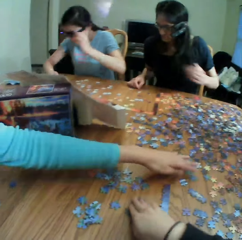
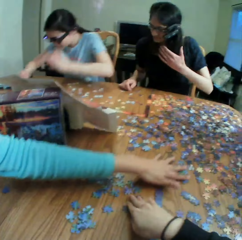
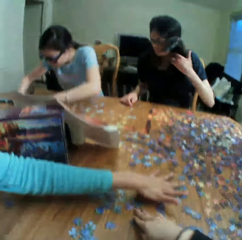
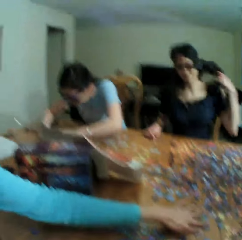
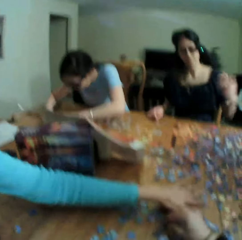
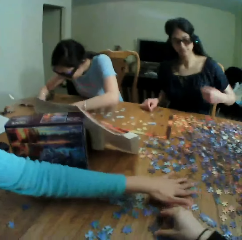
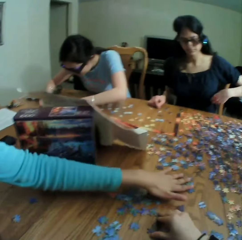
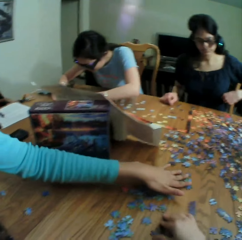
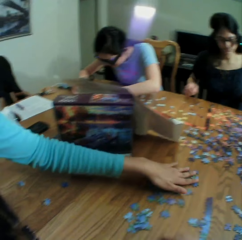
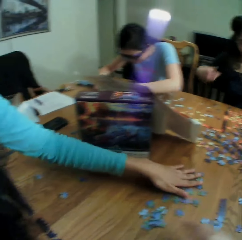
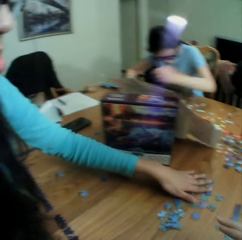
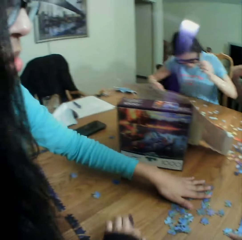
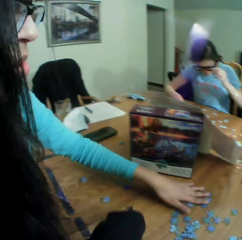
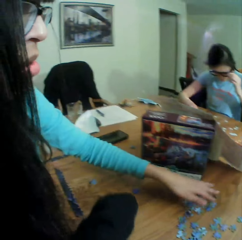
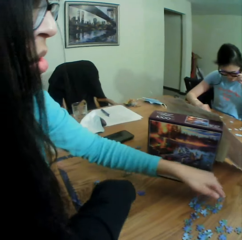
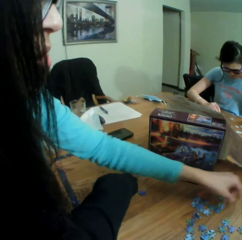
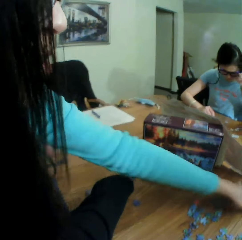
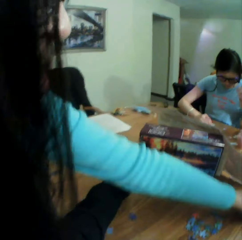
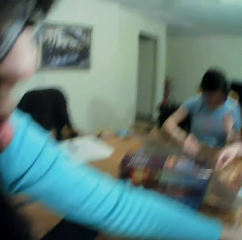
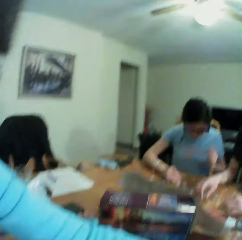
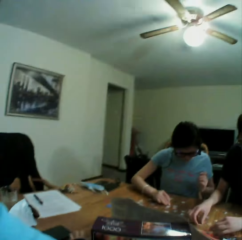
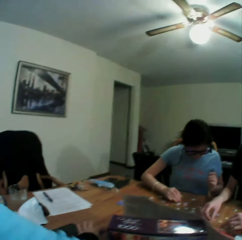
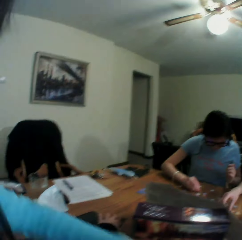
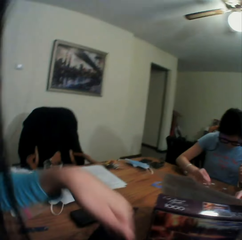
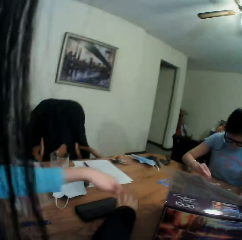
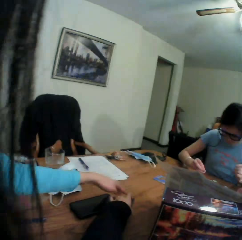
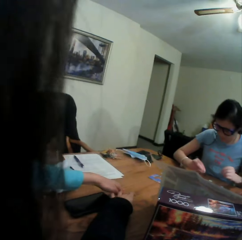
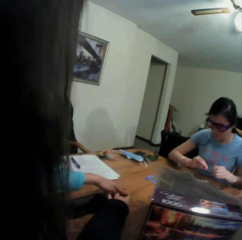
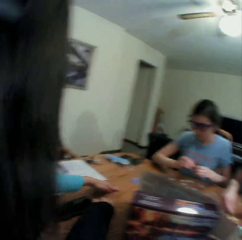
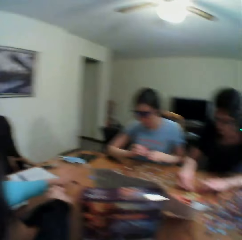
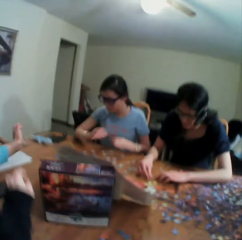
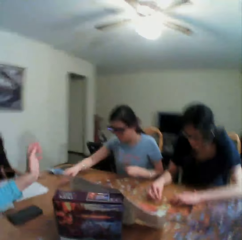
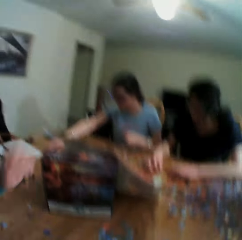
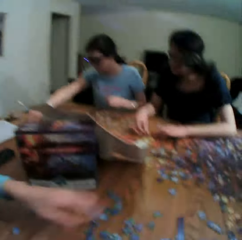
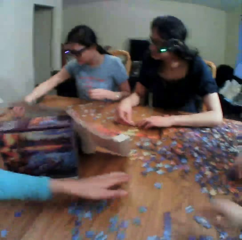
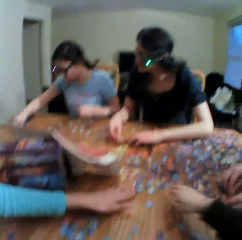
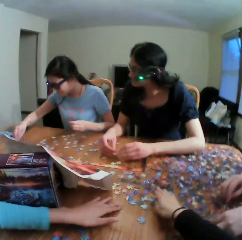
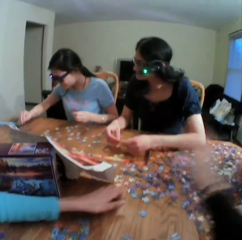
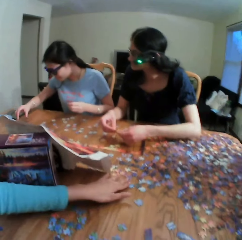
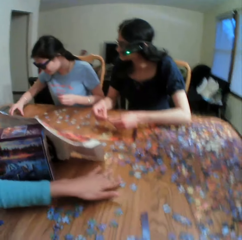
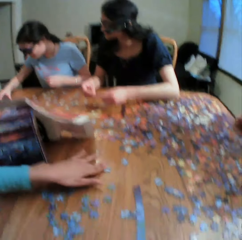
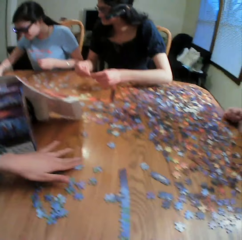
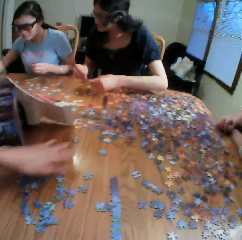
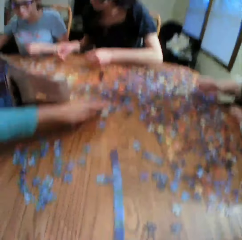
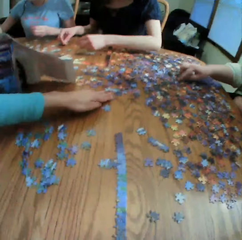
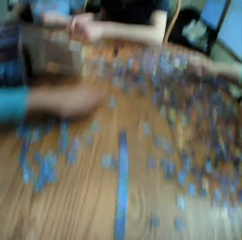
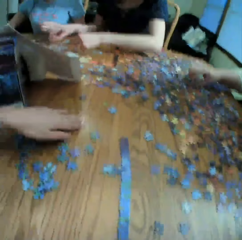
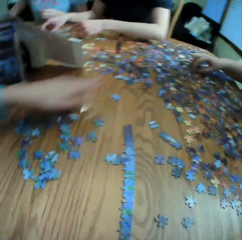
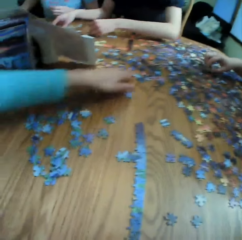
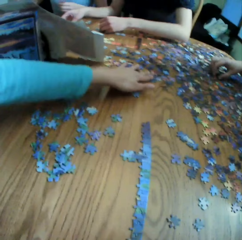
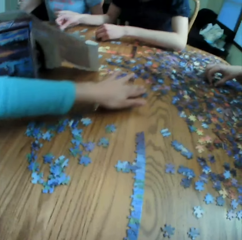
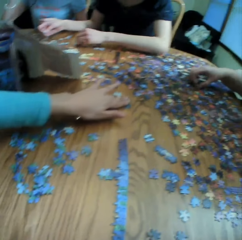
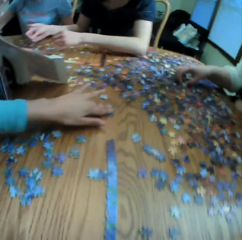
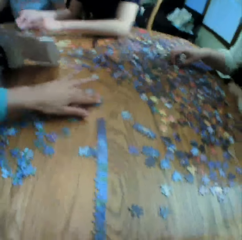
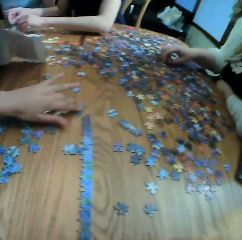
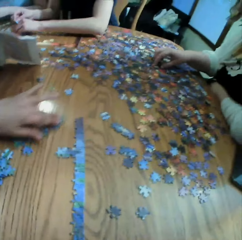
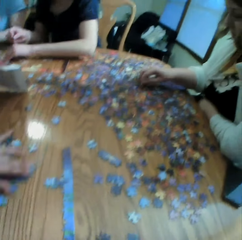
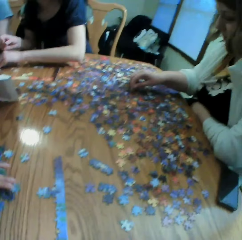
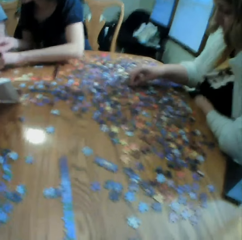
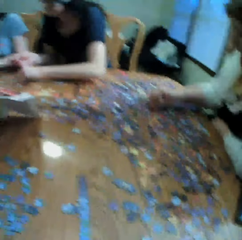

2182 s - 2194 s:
A woman moves the puzzles on the table. The camera wearer talks to the woman. They look at the table. They touch the jigsaw clipart. They move the left hand on the table. They look at the table. The woman points at the camera wearer. The camera wearer moves the hand on the table. The woman touches the jigsaw clipart. The camera wearer adjusts the camera. They look at the table.

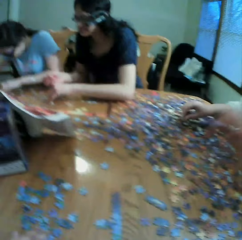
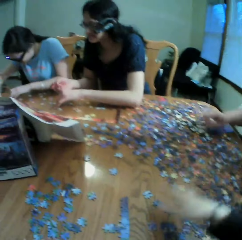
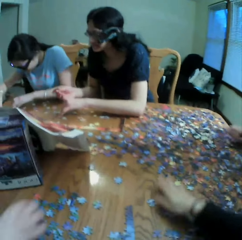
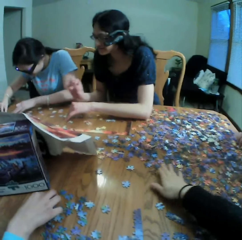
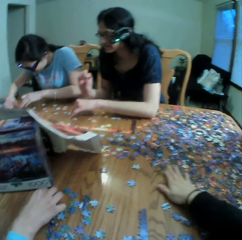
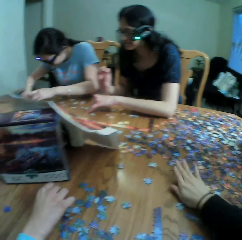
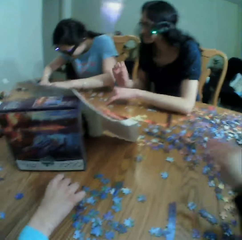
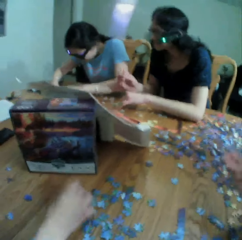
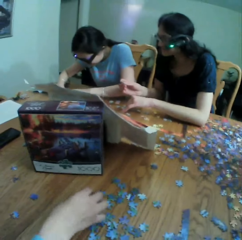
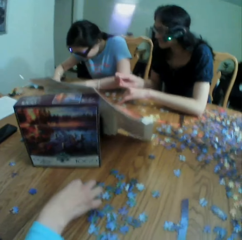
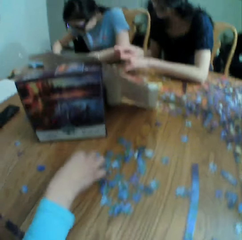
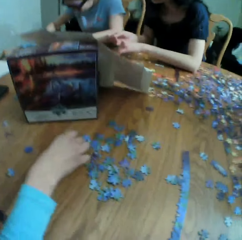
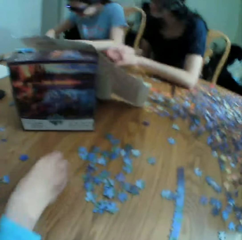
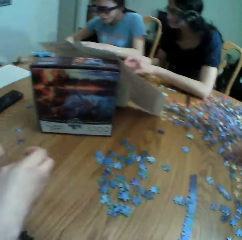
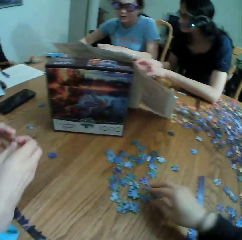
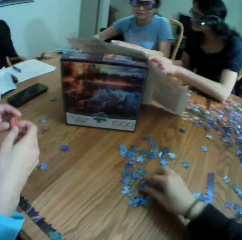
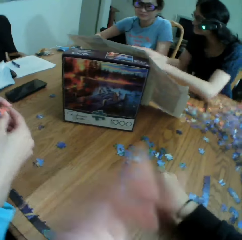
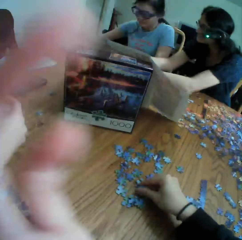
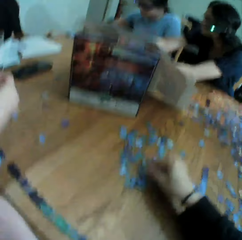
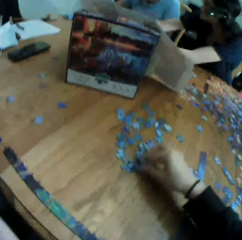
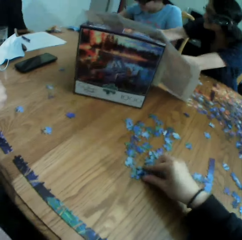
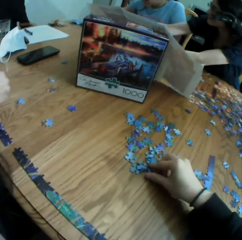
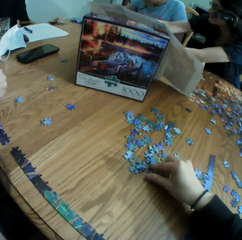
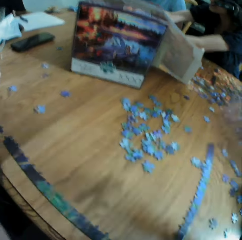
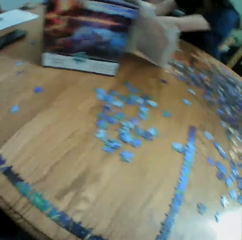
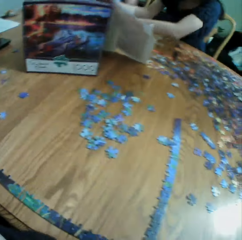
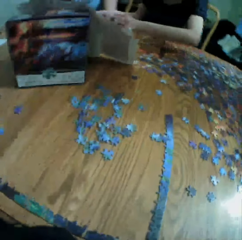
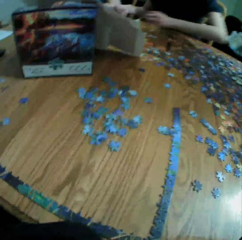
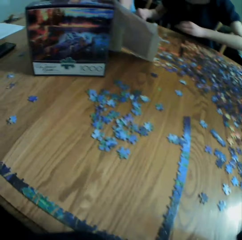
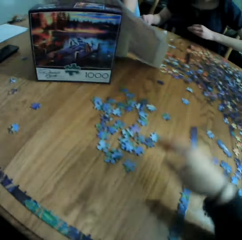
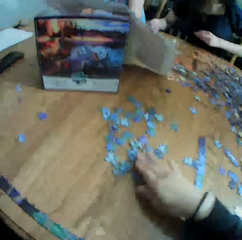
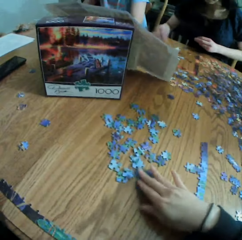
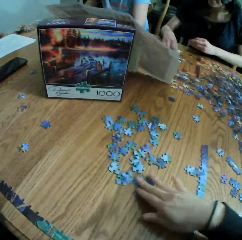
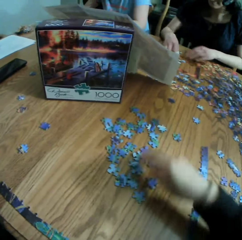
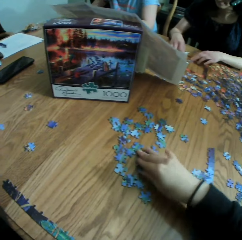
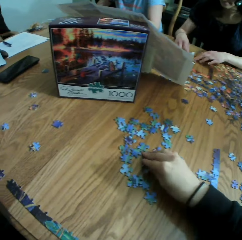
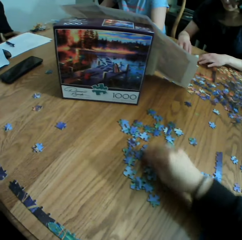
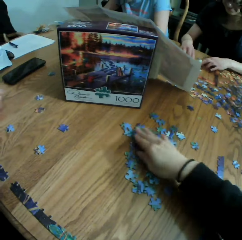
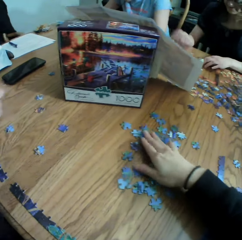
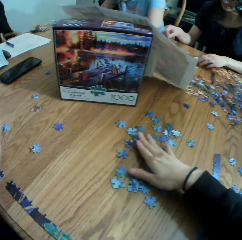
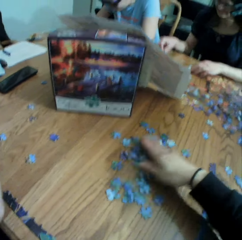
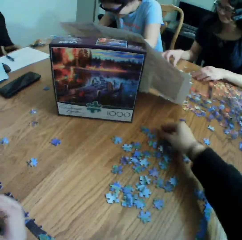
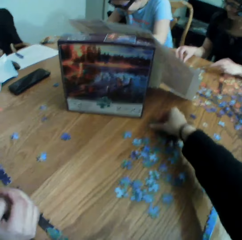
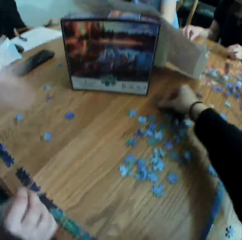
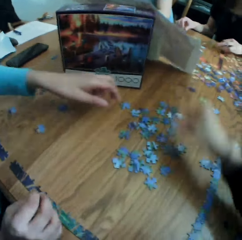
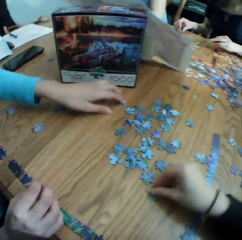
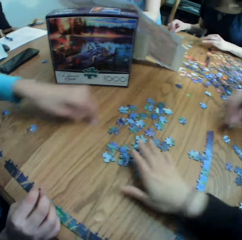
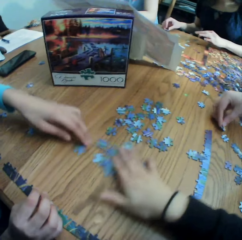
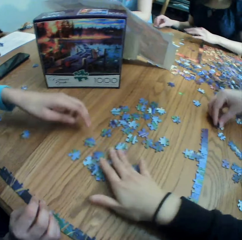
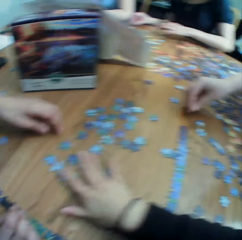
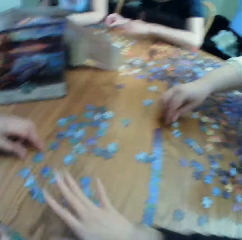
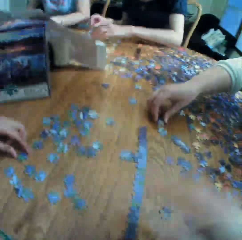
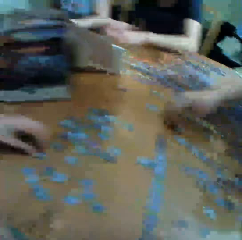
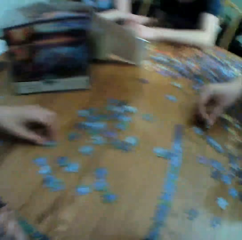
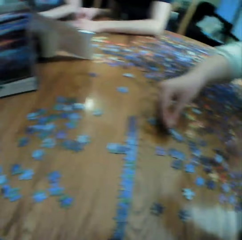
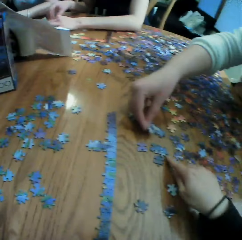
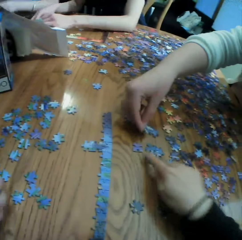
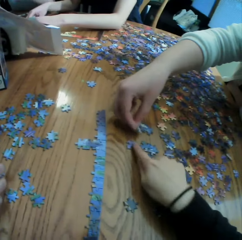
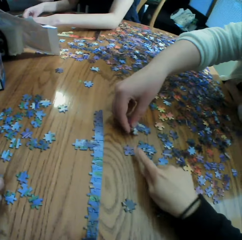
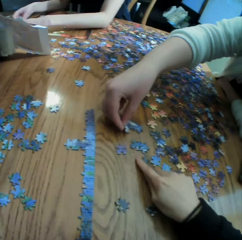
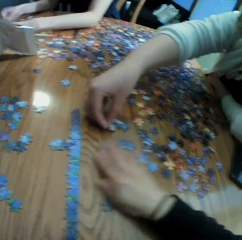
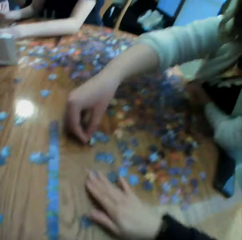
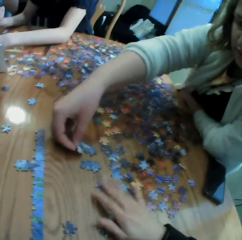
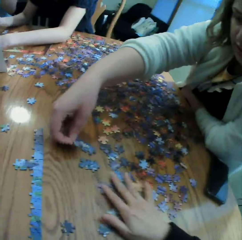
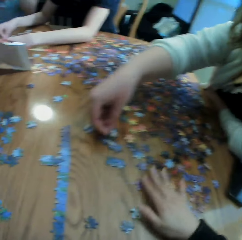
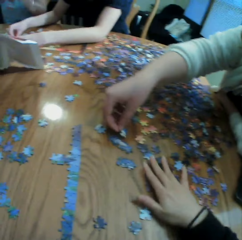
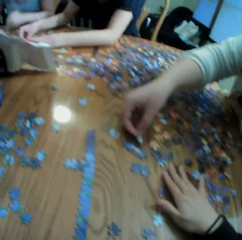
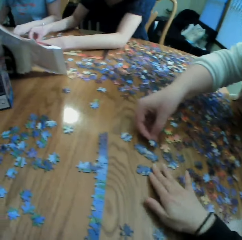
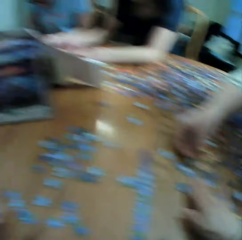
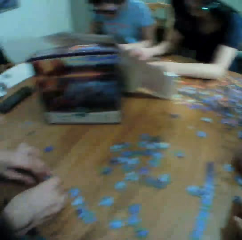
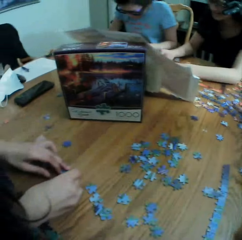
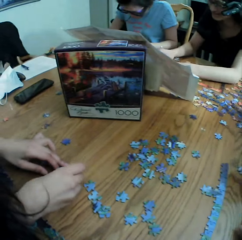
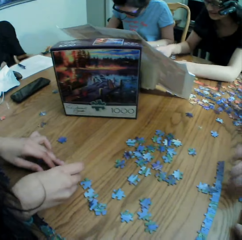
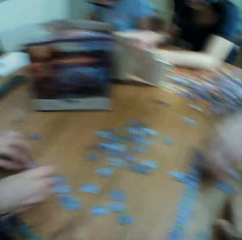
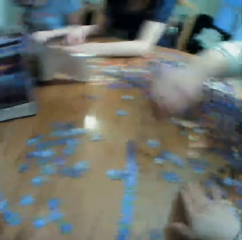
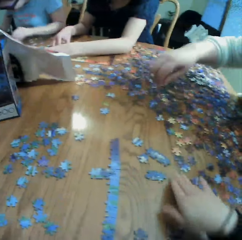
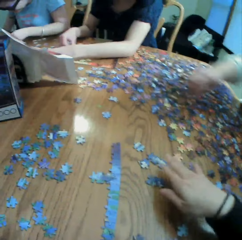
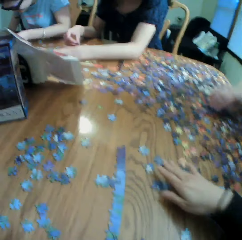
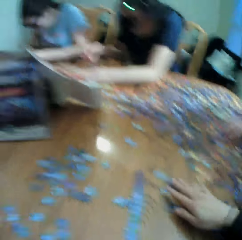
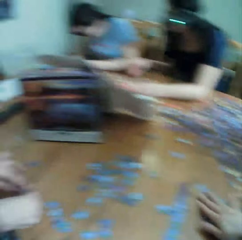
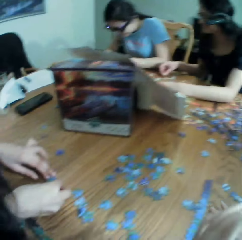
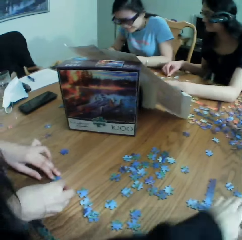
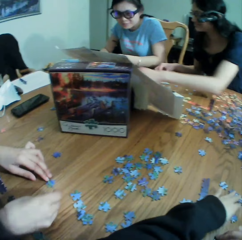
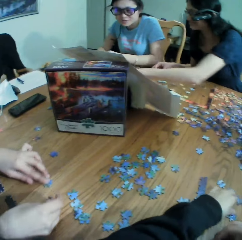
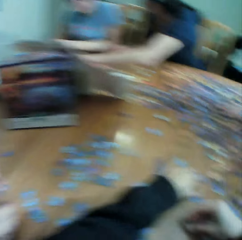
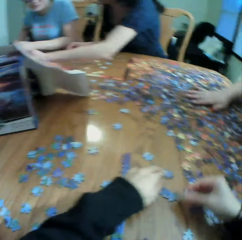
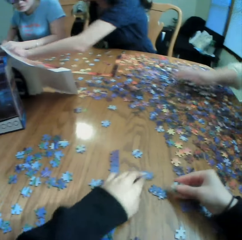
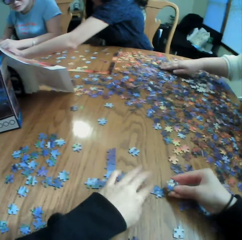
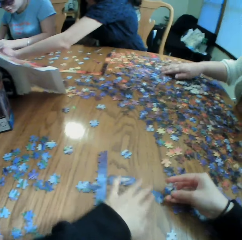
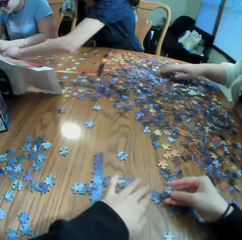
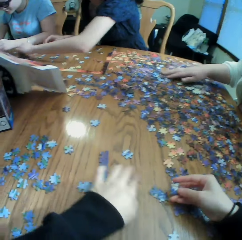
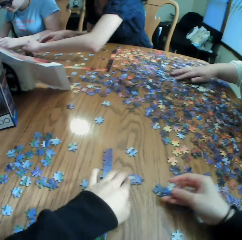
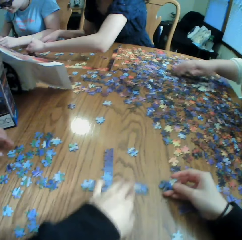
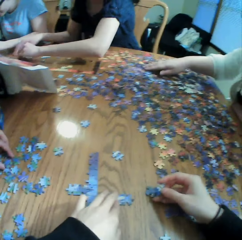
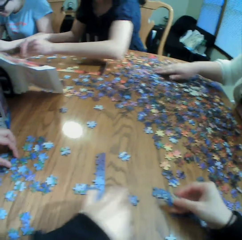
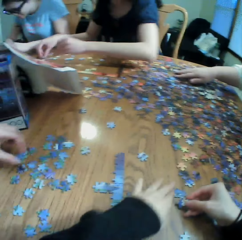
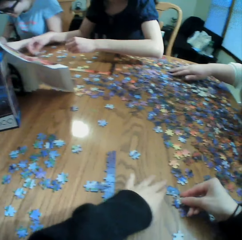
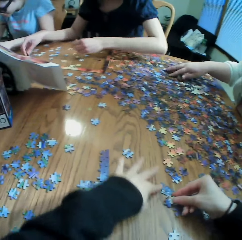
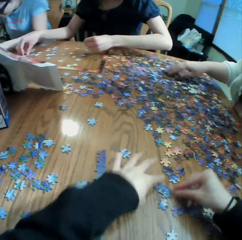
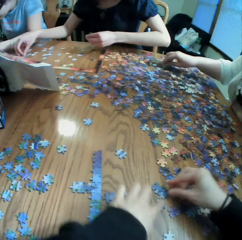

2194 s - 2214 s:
The camera wearer touches the puzzles on the table. They look at the colleagues. They converse with the colleagues. The lady talks. The camera wearer picks up a paper puzzle. They adjust the camera and touch the jigsaw clipart. They pick up a puzzle. They adjust the camera again. They look at the table. They move the puzzles on the table. They touch the jigsaw clipart. They pick up a puzzle. They move the puzzles on the table. Another lady touches the jigsaw clipart. The camera wearer touches the jigsaw clipart. The first lady touches the jigsaw clipart. The camera wearer looks at a woman. They point at the puzzles. The other lady touches the jigsaw clipart. The camera wearer touches the jigsaw clipart and talks to the other lady. They move the puzzles on the table. They look at the puzzles on the table. They move the puzzles on both hands. They look at the puzzles on the hand. They play the jigsaw puzzle.
